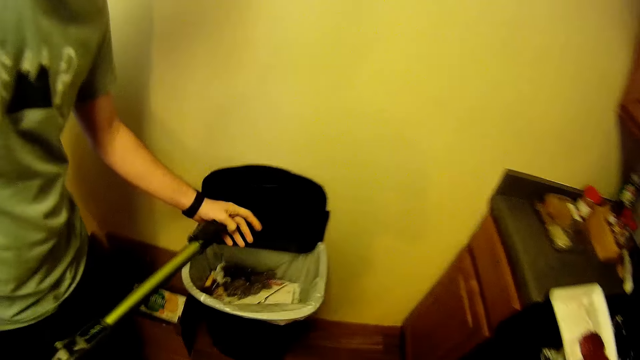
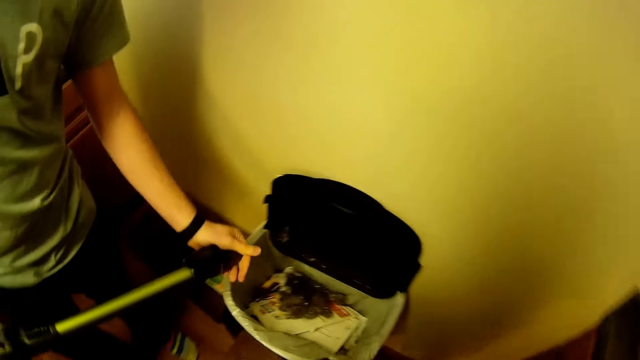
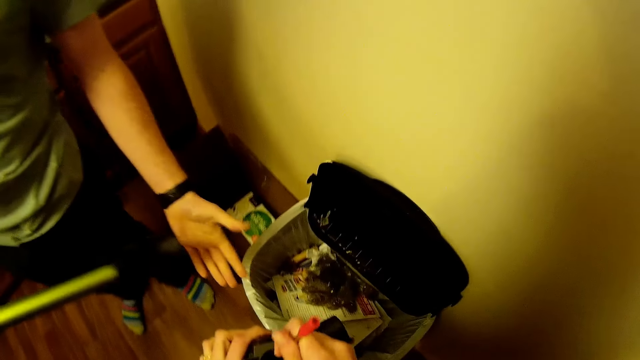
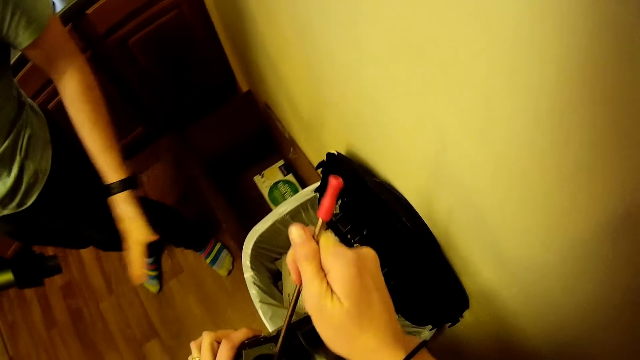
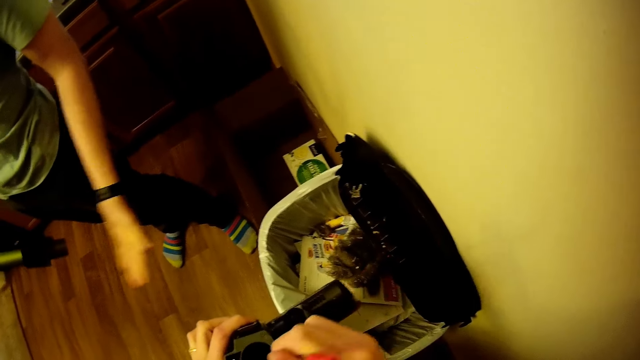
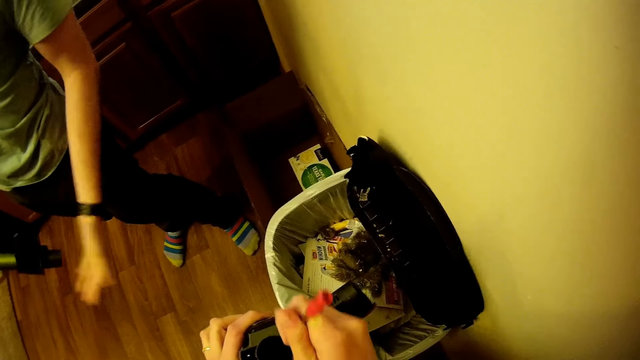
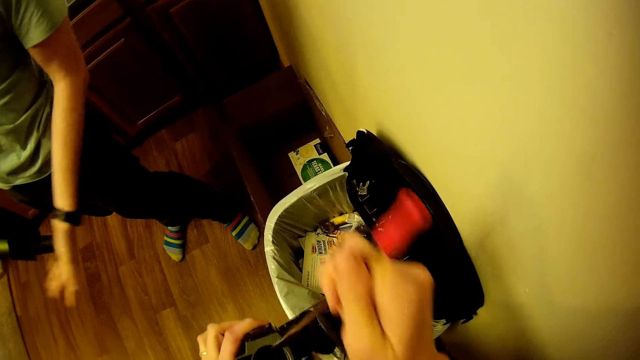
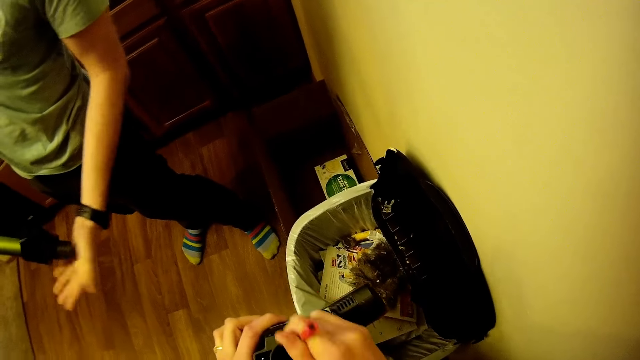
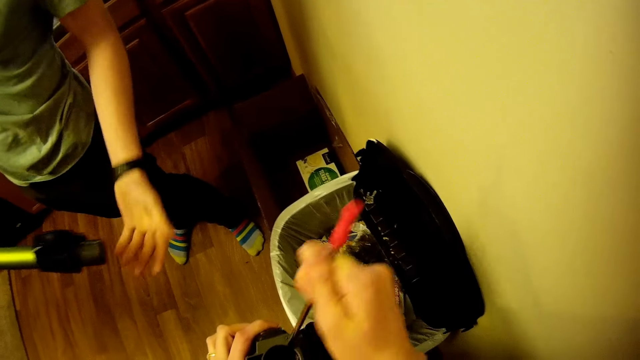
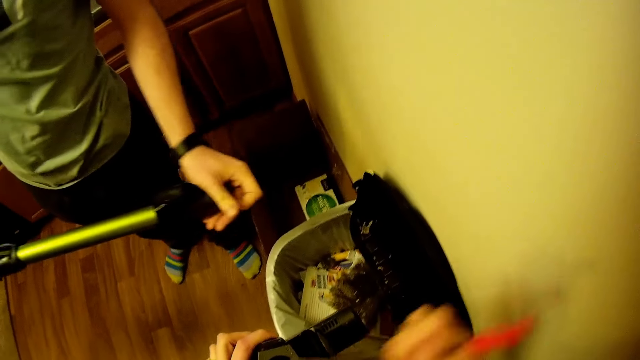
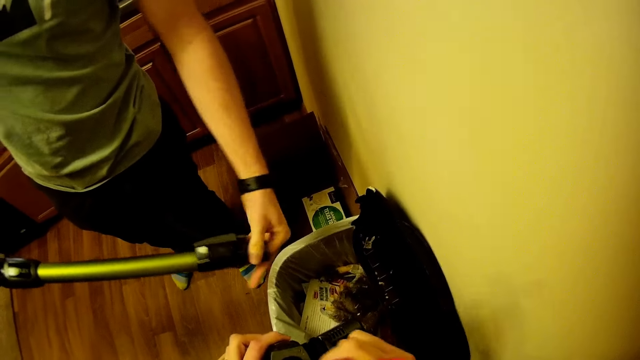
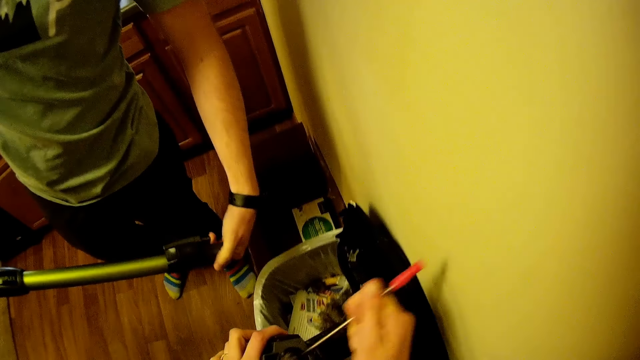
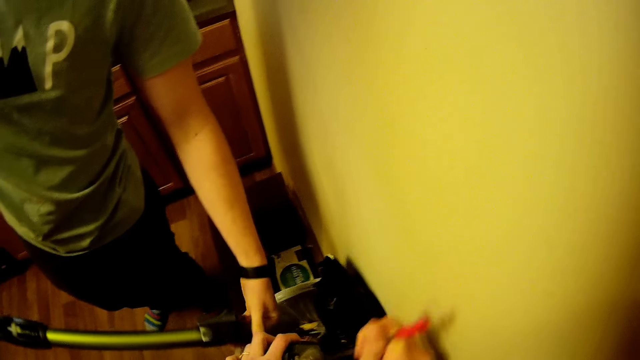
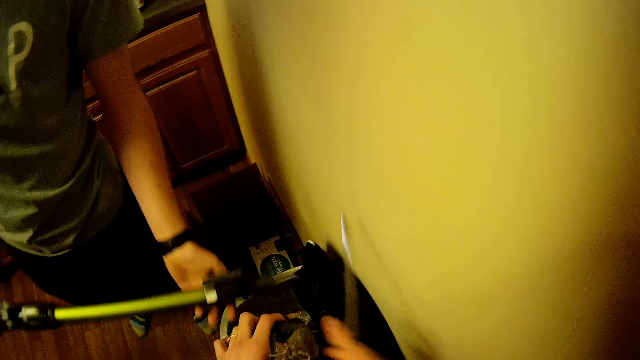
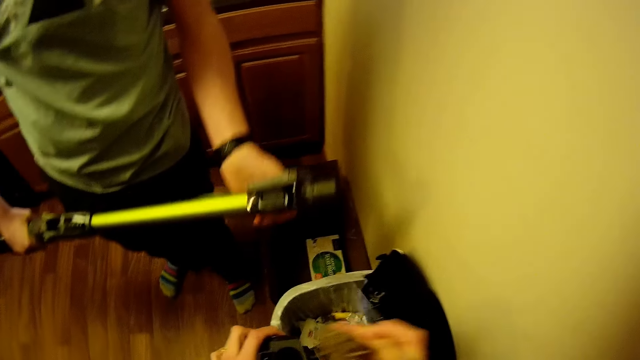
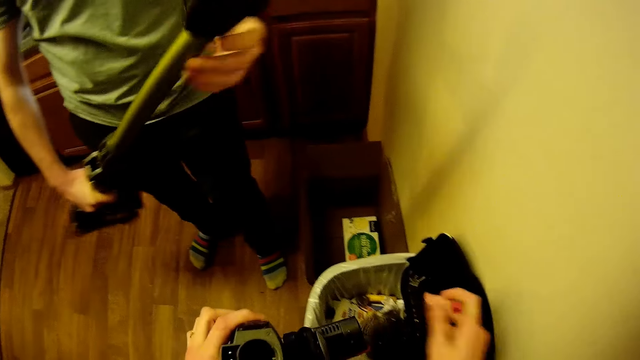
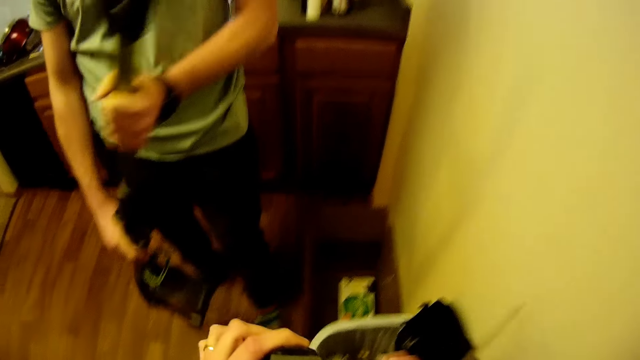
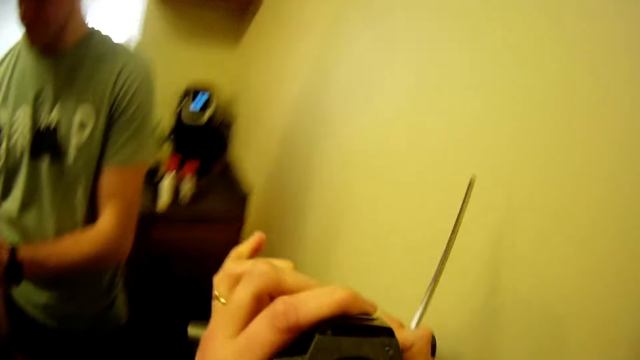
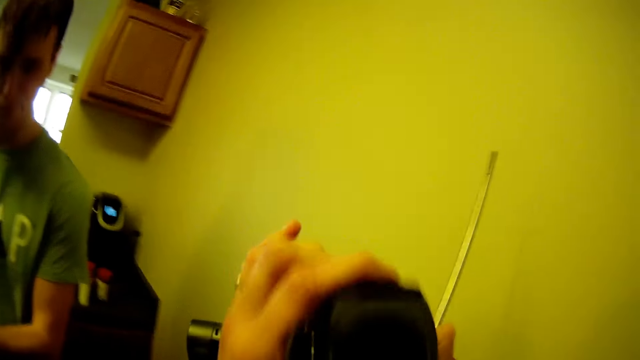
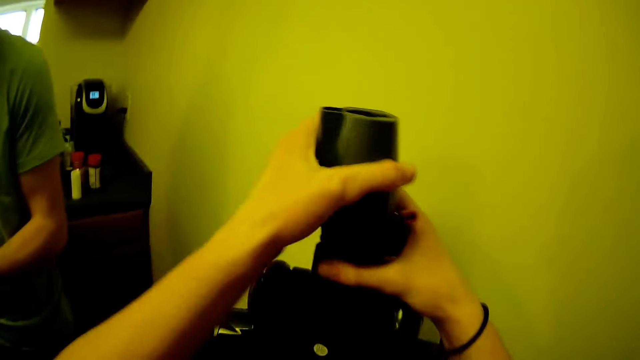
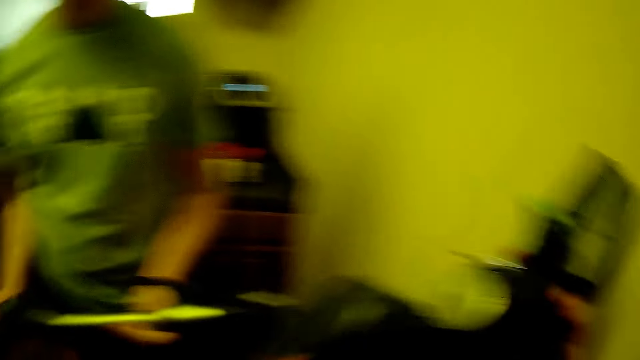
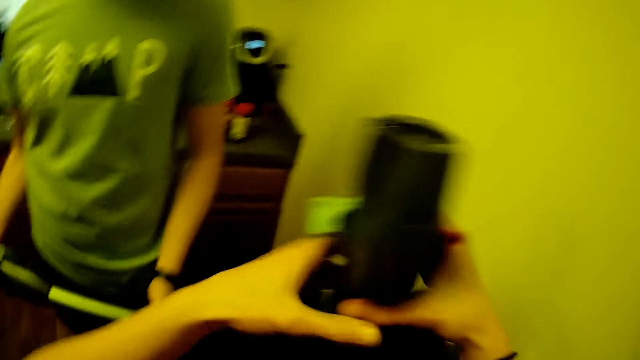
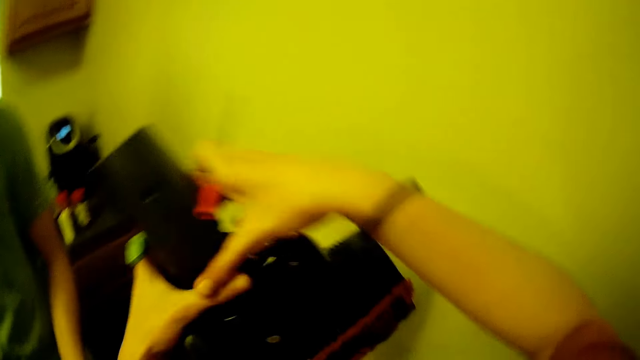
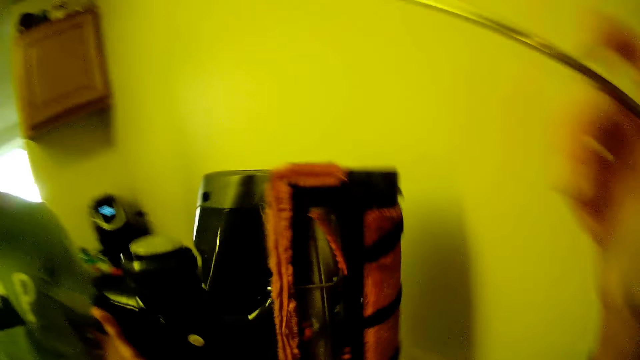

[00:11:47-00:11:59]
A man puts dust in the dustbin. The camera wearer scoops out dirt from the multi surface floor nozzle with the small steel rod in his right hand. The man holds a vacuum tube. The camera wearer empties the dirt into the trash can with his right hand. He stares at the vacuum cleaner.

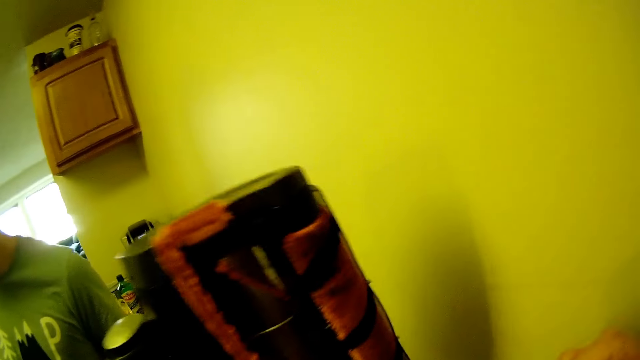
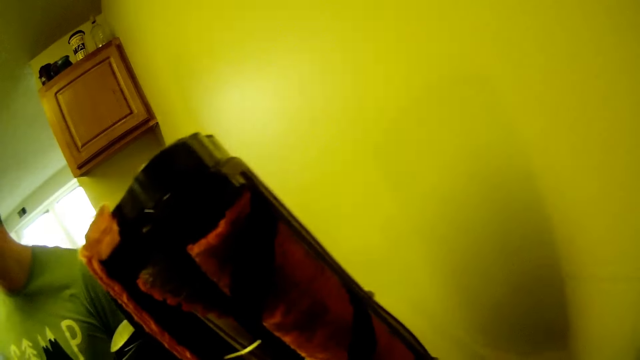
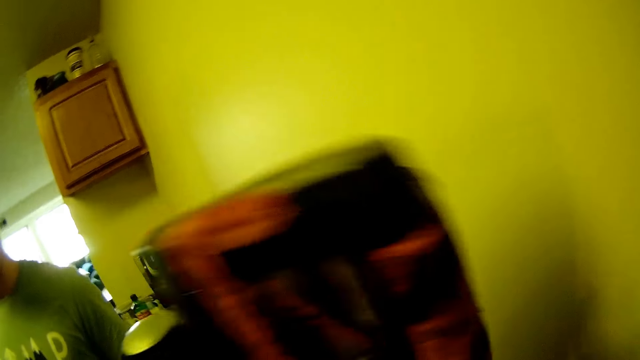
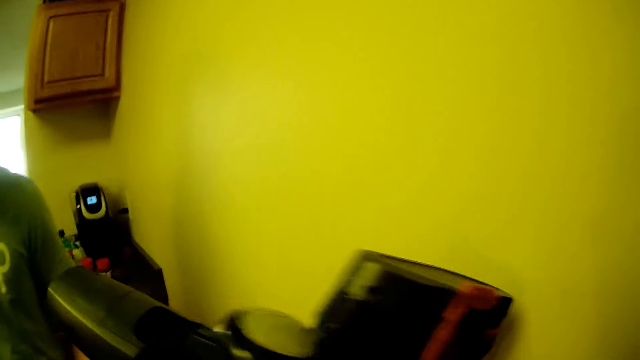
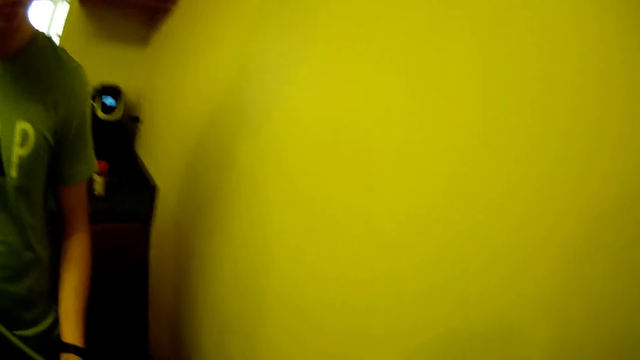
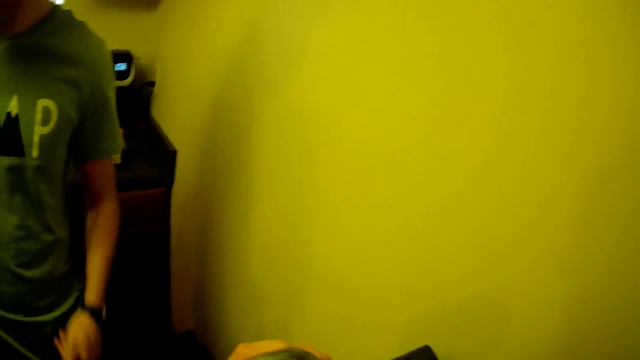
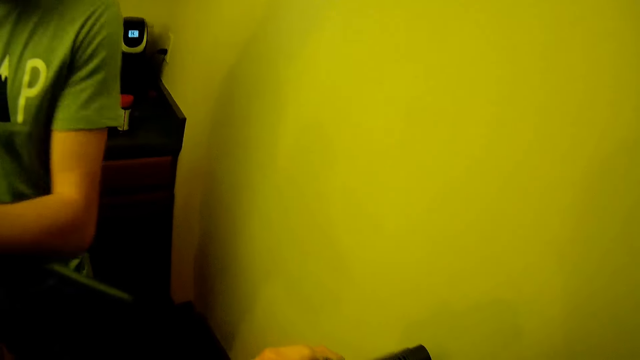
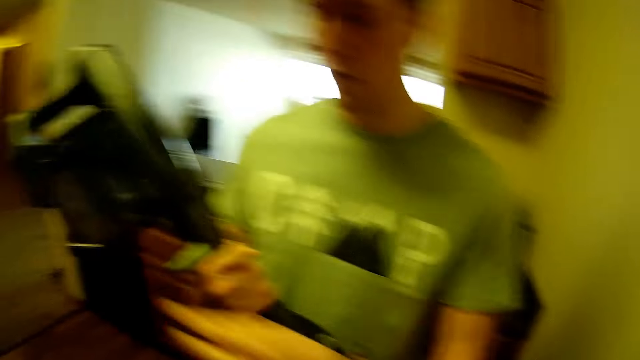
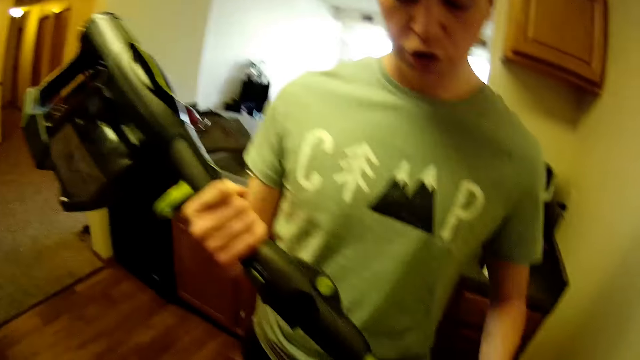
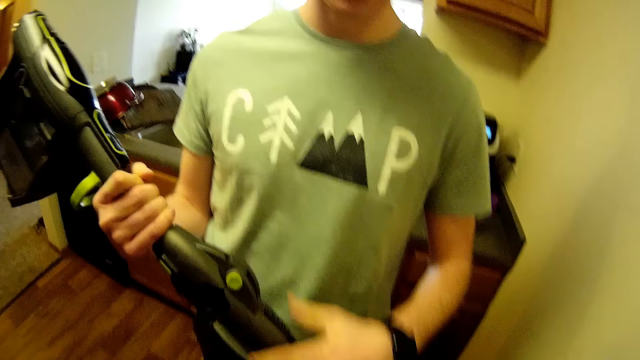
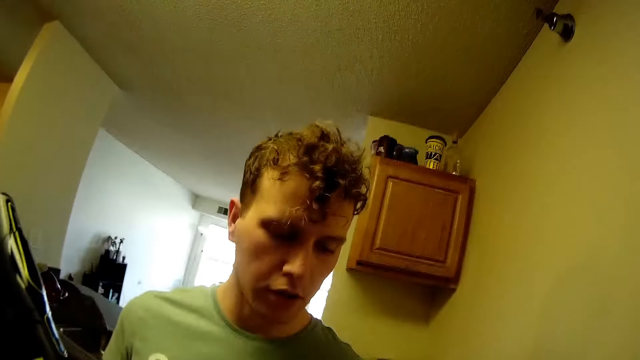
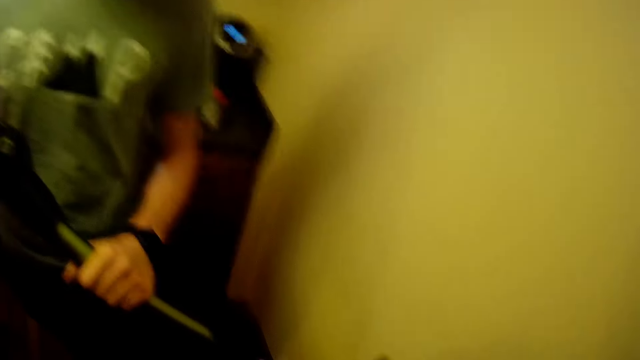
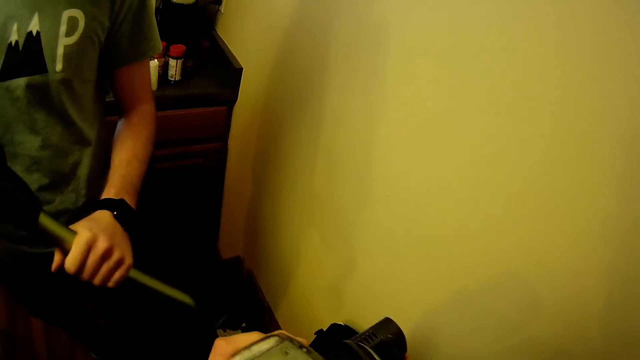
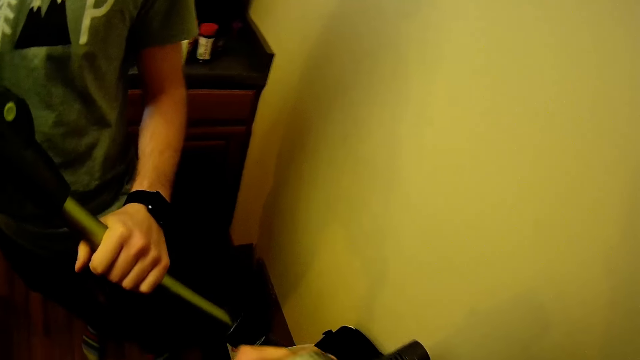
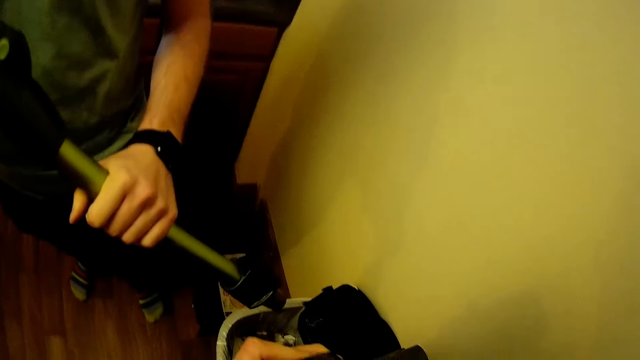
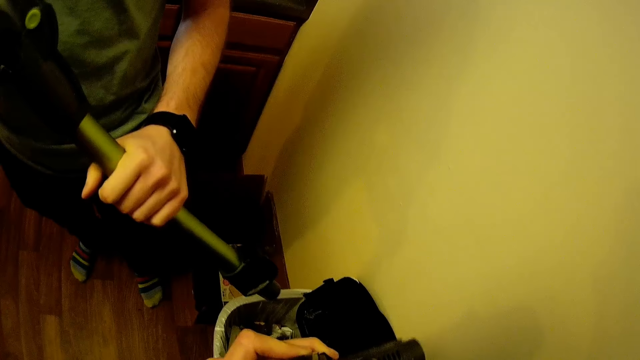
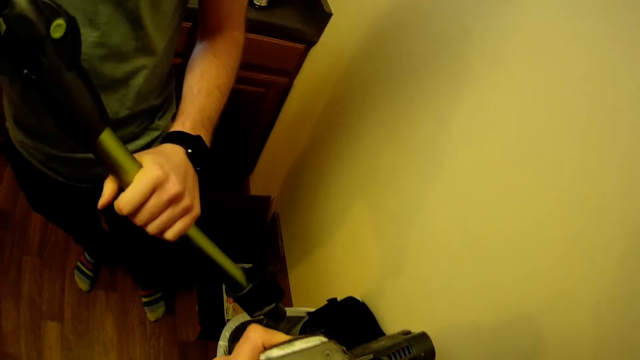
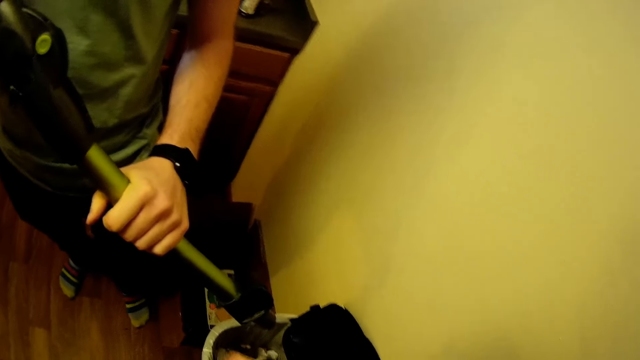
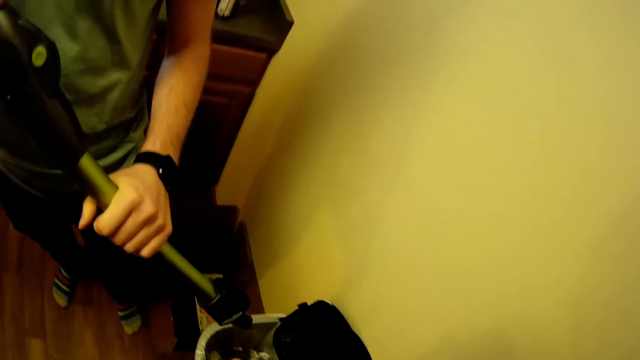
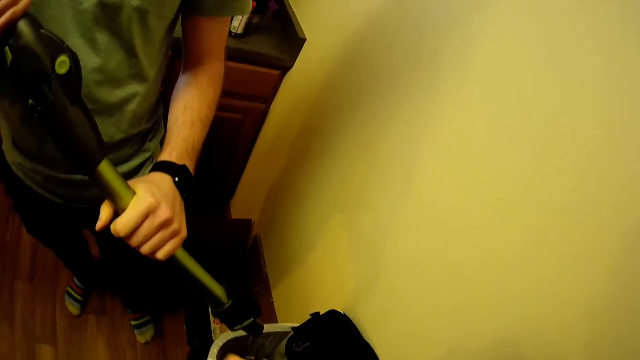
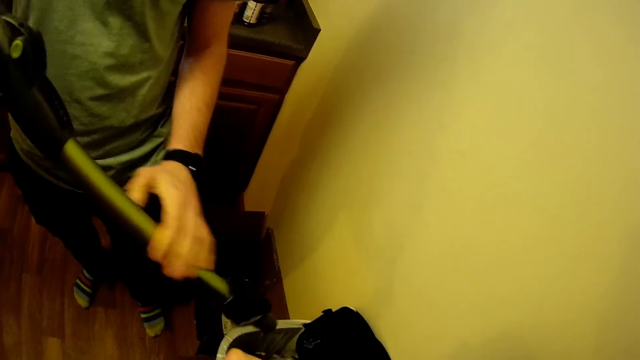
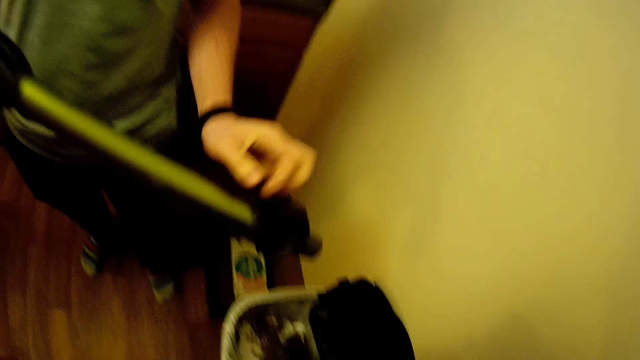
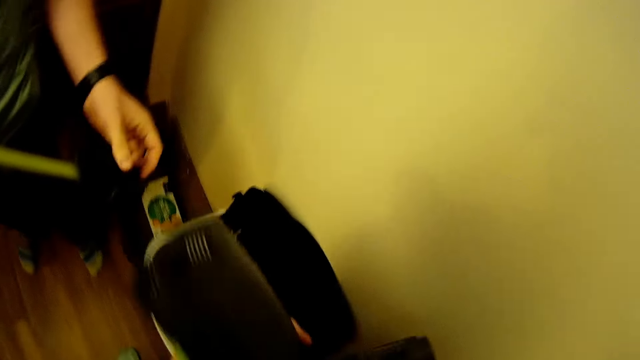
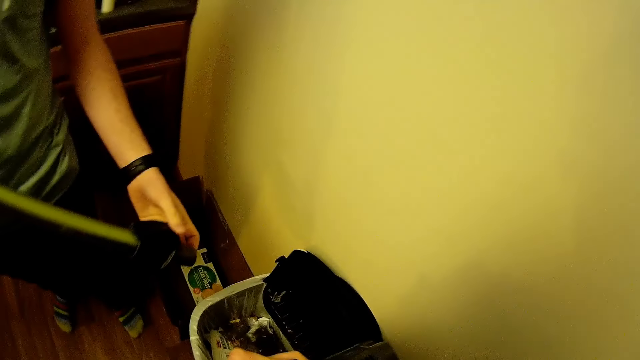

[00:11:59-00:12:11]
The camera wearer removes dust from the vacuum cleaner. A man holds the vacuum cleaner.
